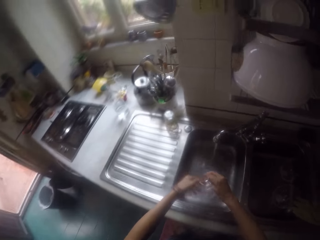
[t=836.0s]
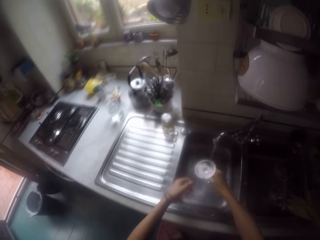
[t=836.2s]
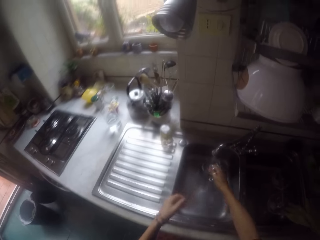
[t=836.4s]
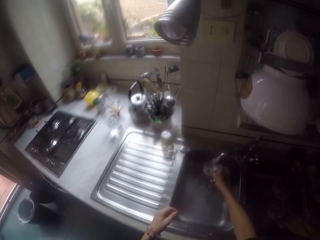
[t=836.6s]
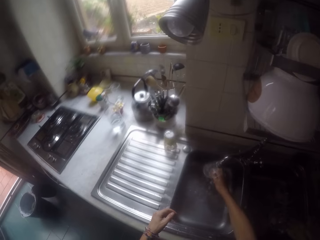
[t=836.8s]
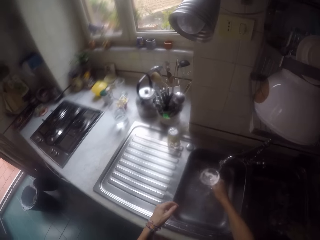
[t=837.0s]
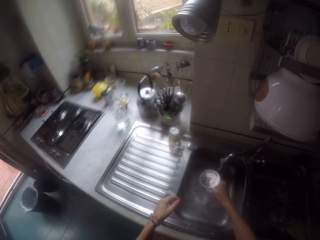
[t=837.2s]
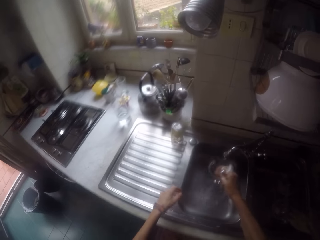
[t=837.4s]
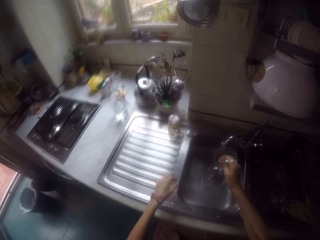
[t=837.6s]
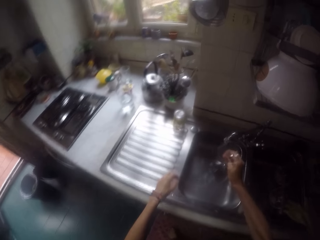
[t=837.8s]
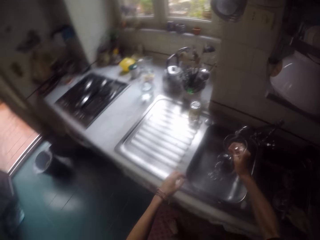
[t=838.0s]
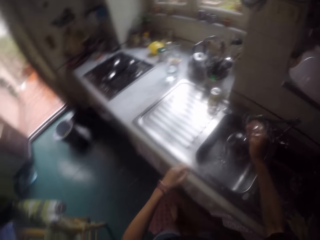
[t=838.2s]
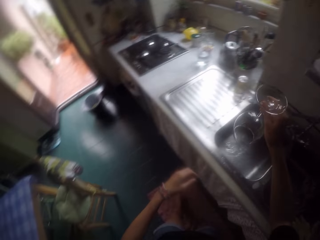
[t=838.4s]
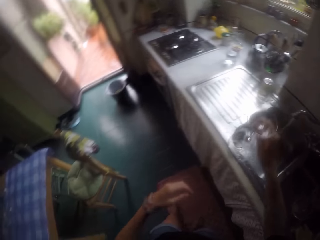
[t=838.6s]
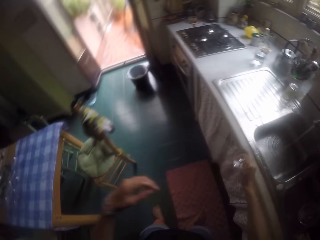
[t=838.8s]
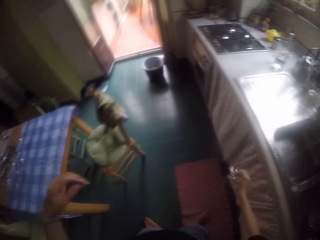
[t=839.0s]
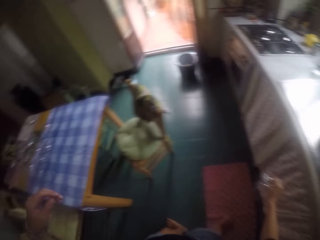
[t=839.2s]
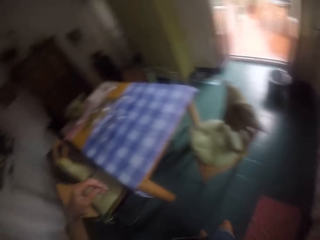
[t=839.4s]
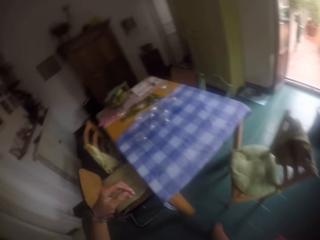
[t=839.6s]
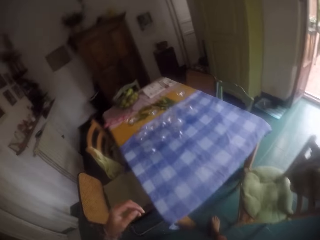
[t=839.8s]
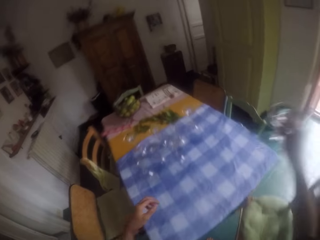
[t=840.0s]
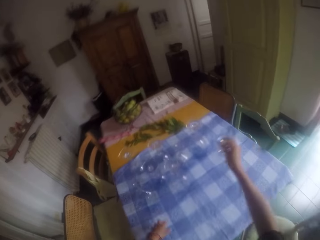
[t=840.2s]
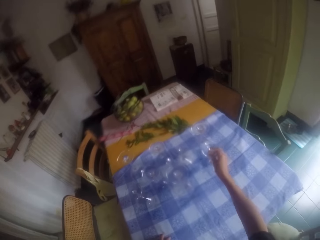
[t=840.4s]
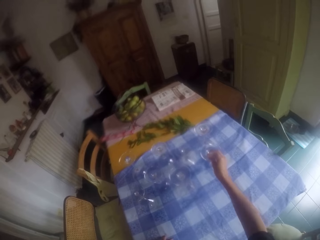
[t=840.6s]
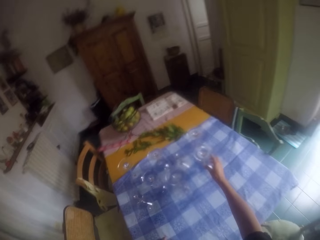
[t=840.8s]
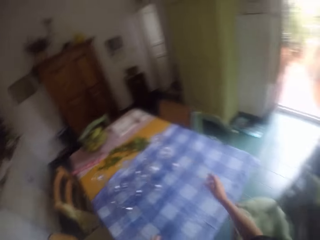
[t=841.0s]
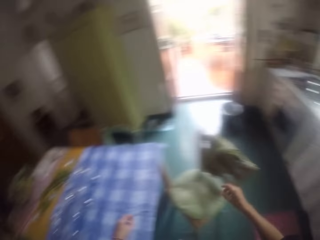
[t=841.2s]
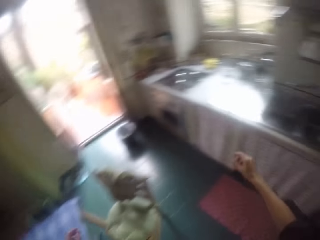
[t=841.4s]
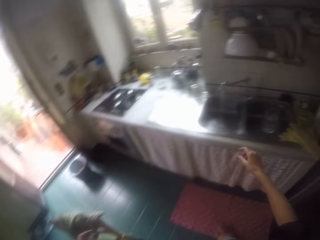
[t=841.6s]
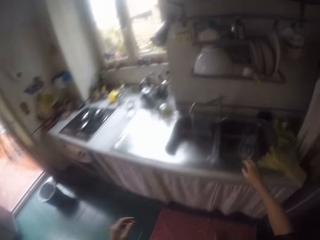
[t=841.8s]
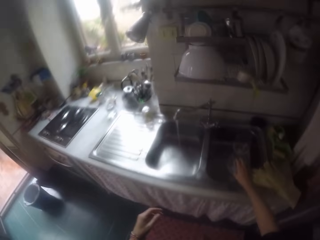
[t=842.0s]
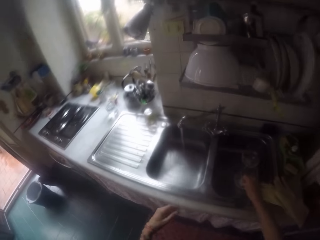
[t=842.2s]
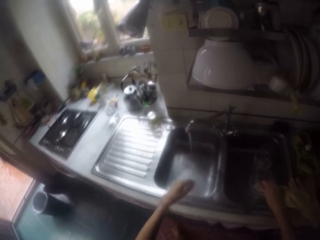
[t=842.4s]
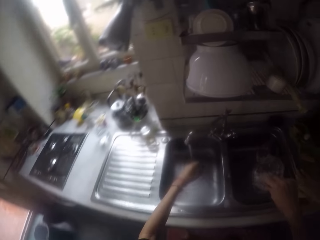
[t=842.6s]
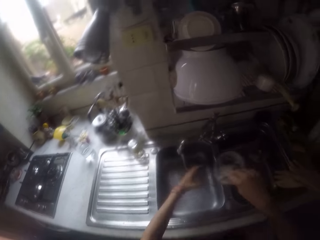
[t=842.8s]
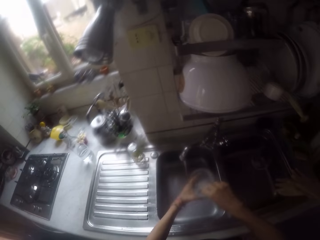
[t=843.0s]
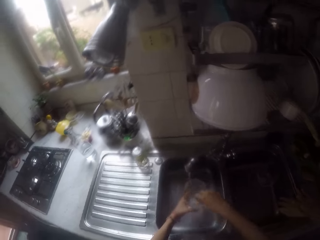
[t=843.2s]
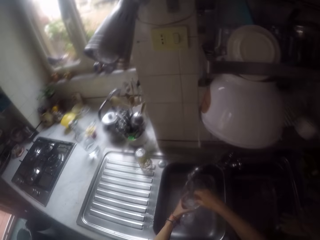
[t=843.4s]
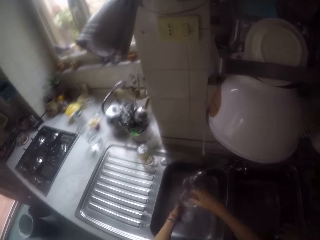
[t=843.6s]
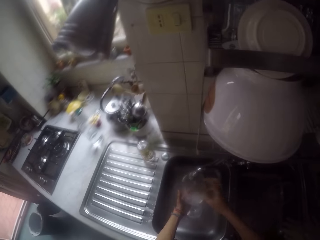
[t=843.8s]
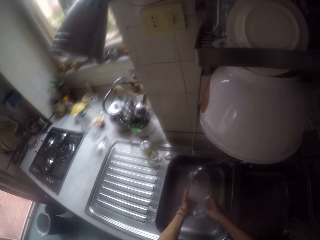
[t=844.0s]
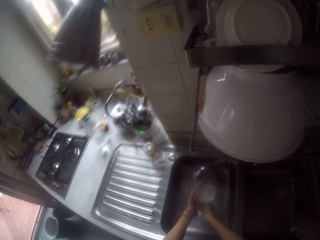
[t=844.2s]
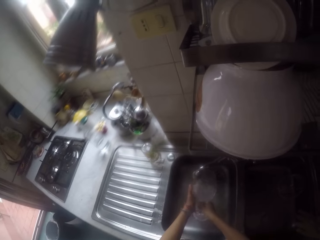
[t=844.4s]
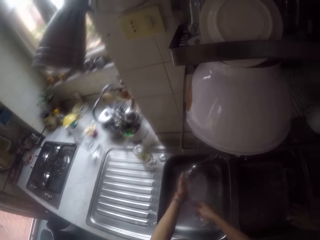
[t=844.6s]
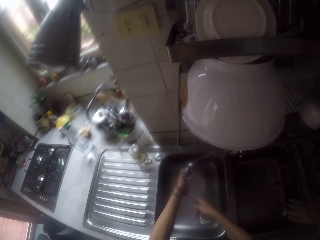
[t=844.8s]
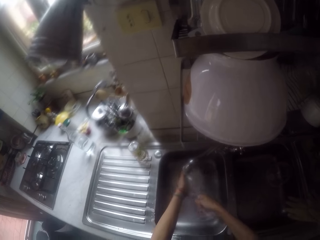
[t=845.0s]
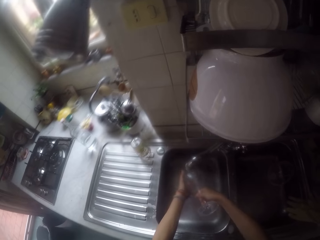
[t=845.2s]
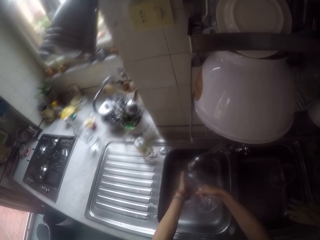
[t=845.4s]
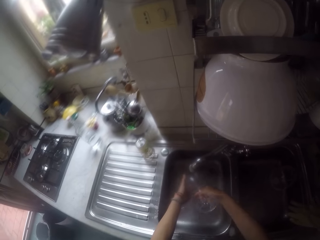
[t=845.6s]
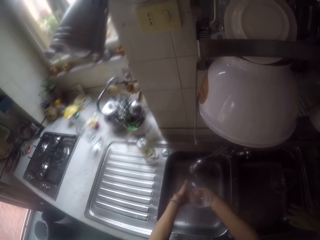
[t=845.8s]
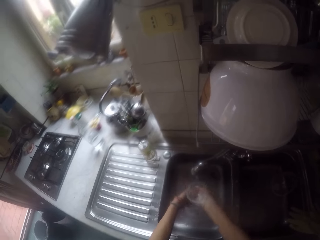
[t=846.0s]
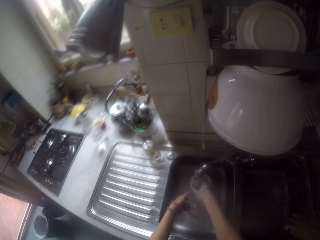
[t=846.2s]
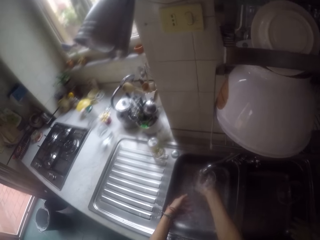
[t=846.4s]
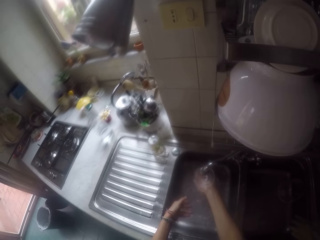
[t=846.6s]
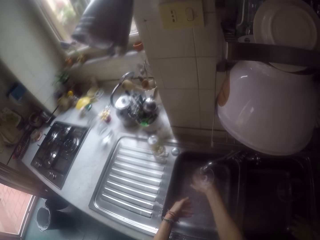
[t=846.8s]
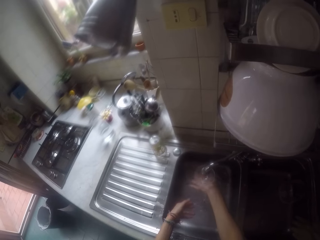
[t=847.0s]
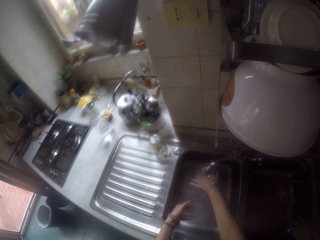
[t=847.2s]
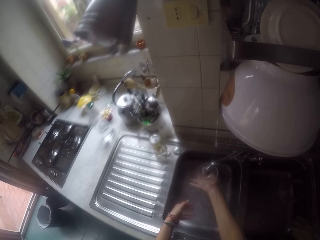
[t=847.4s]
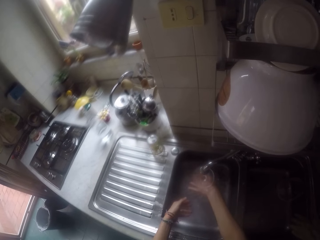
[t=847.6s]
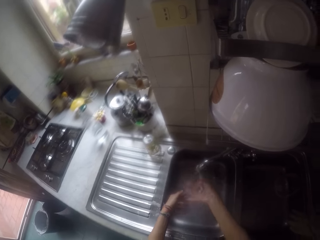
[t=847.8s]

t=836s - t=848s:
The camera wearer walks around. They place the glass on the table. They walk around. They pick up the glass on the sink. They wash the glass in the sink.

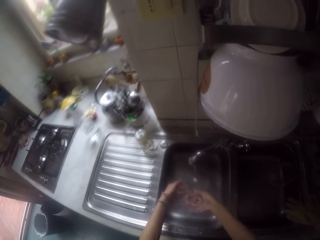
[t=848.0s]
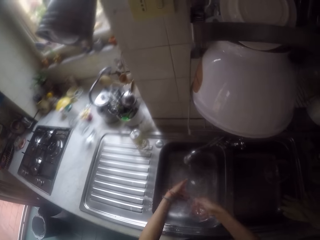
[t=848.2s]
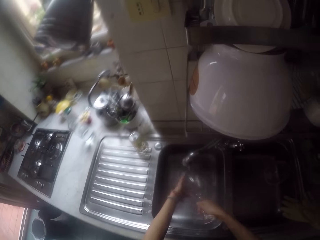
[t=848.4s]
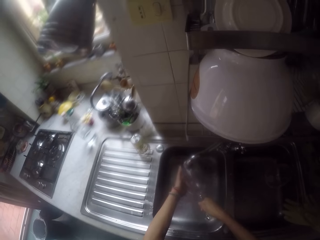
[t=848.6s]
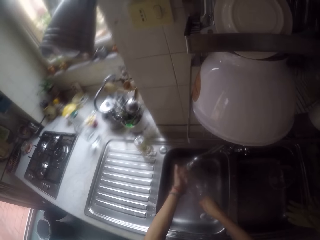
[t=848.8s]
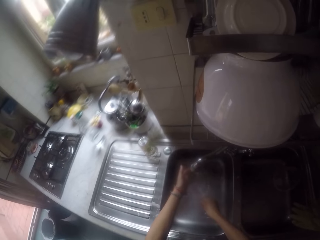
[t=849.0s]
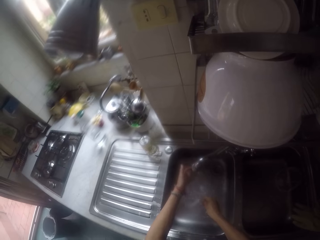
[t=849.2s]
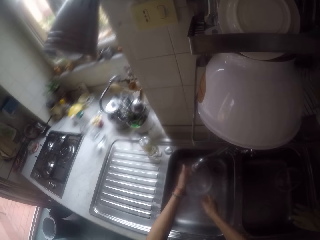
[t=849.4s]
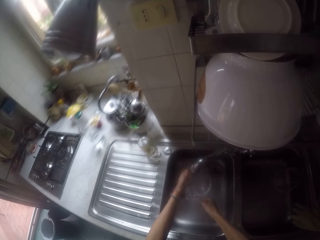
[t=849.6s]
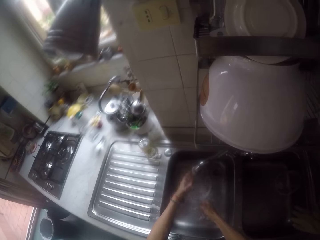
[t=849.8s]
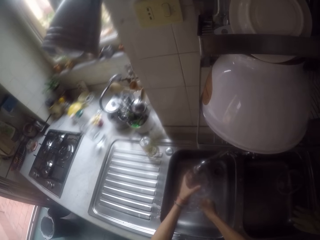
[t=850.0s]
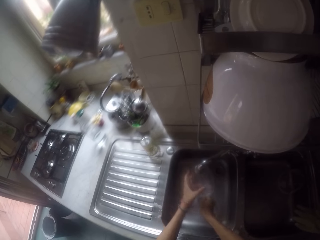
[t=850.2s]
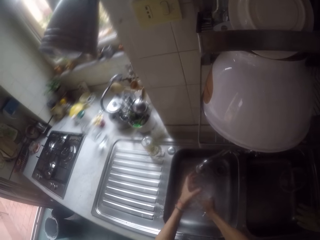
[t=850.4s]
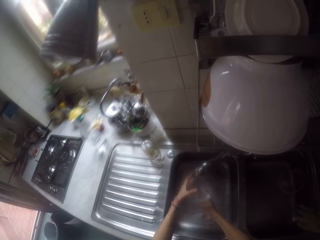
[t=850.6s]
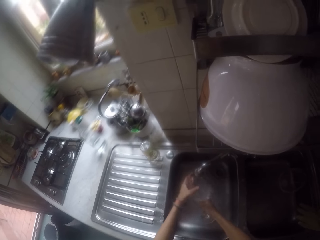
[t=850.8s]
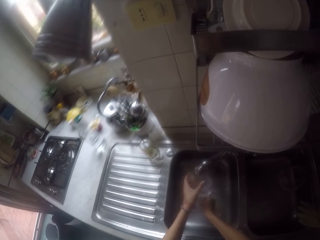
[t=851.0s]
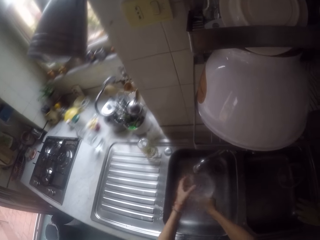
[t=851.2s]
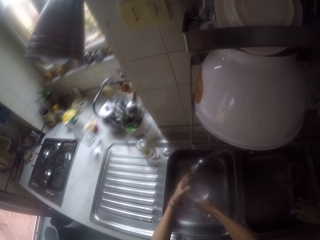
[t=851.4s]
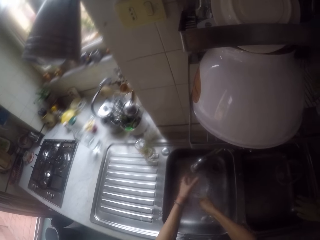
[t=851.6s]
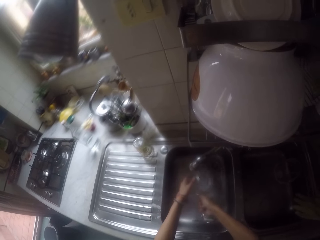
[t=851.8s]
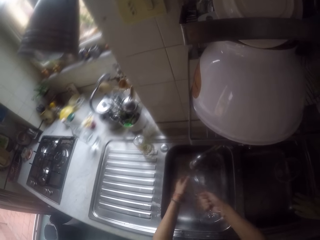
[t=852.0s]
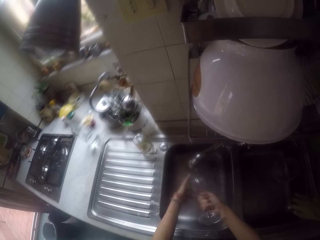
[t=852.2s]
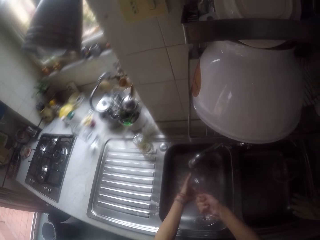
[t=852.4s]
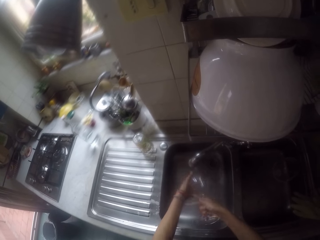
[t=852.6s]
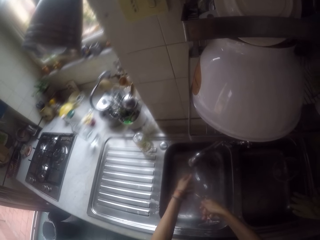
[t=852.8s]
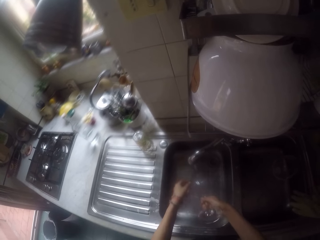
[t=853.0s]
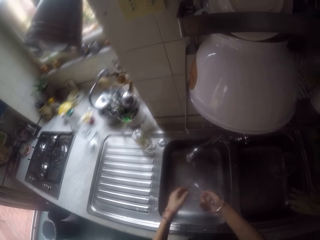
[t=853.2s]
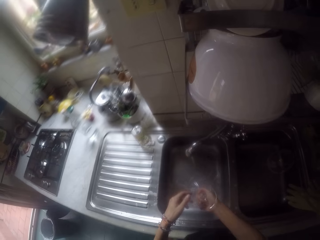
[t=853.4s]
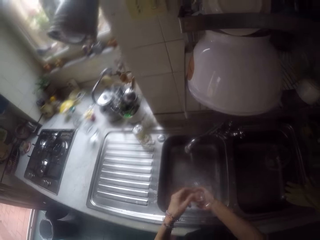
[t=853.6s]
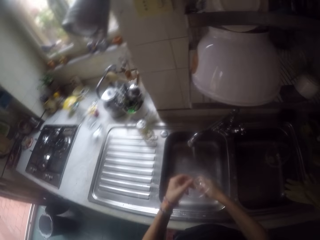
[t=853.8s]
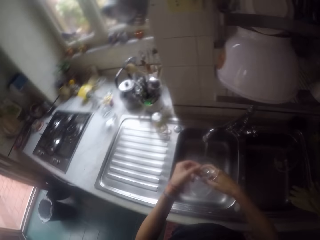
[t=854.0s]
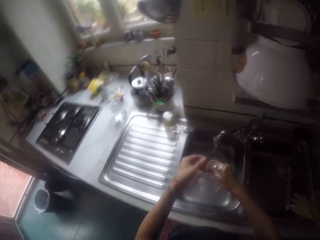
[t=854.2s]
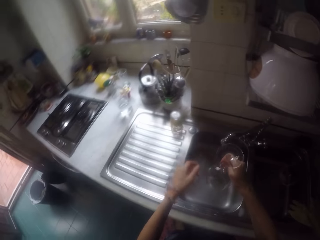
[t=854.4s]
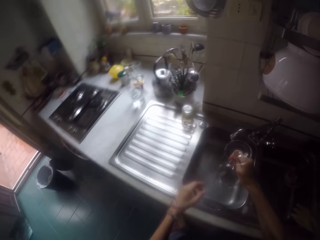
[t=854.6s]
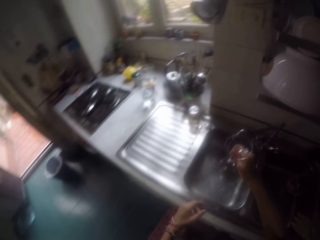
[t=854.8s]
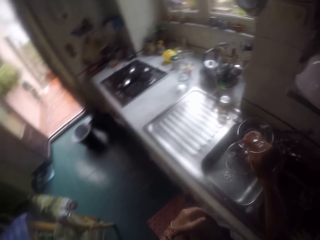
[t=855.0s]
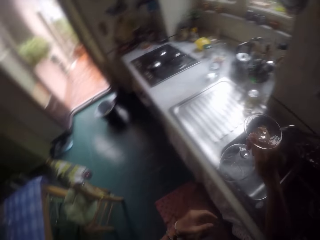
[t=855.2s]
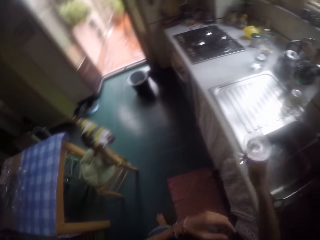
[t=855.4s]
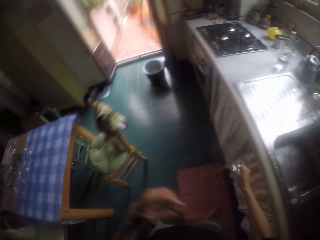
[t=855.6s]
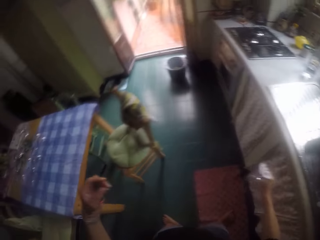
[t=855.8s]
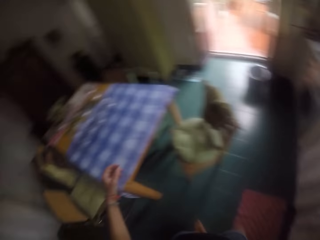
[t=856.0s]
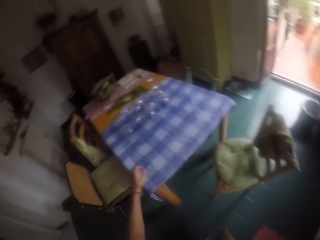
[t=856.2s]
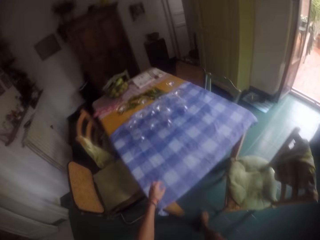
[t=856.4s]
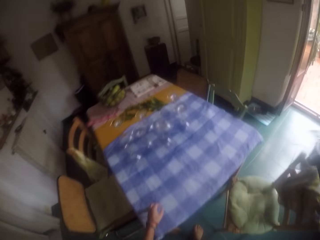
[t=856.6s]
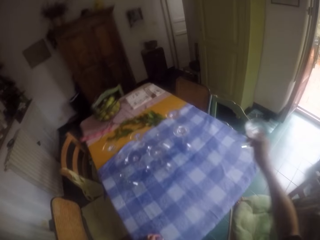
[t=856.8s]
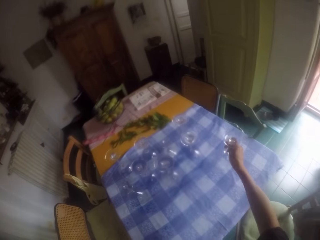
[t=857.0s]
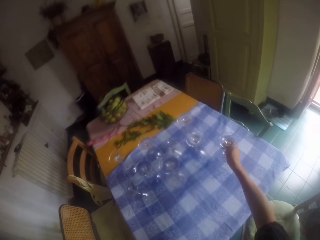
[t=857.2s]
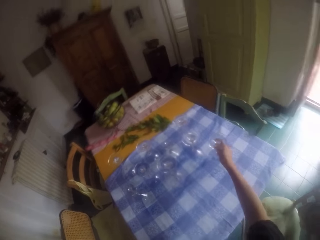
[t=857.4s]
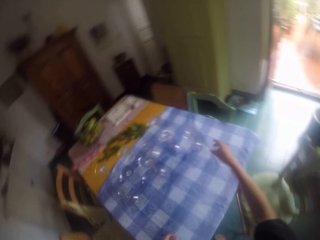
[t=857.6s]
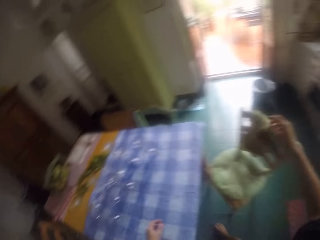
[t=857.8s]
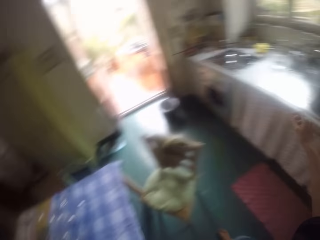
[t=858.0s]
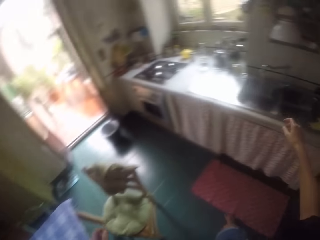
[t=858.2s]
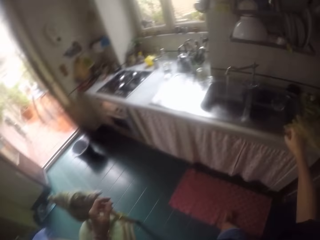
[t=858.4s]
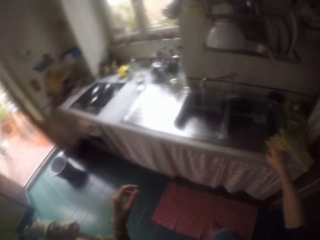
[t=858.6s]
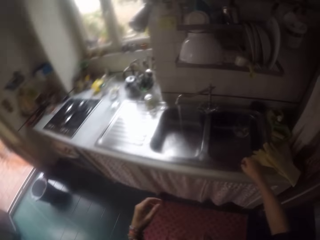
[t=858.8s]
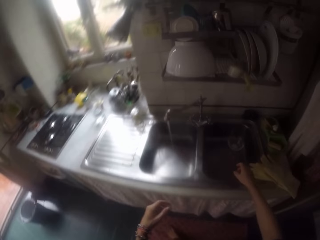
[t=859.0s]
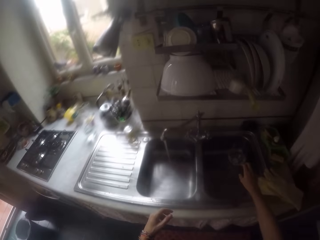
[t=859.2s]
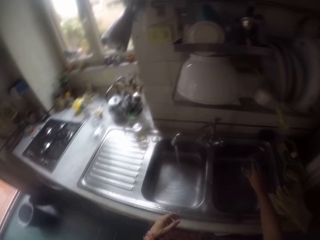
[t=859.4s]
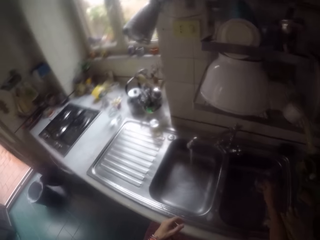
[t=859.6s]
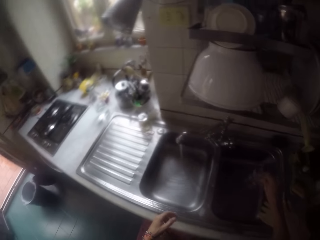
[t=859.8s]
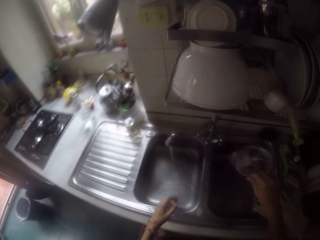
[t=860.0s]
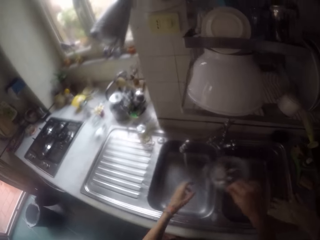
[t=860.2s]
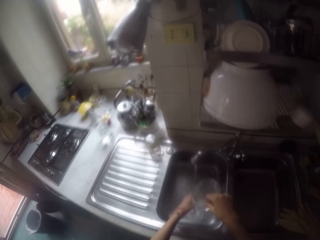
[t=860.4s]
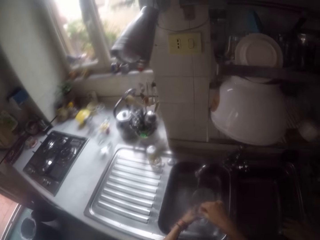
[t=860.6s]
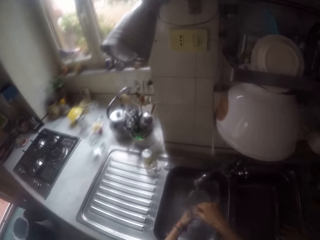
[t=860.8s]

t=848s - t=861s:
The camera wearer walks around. They place the glass on the table. They walk around. They pick up the glass on the sink.
